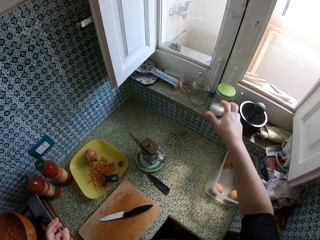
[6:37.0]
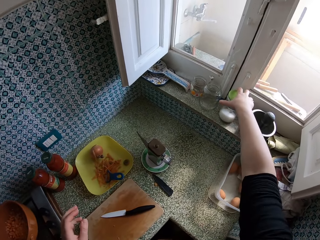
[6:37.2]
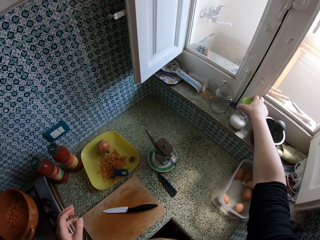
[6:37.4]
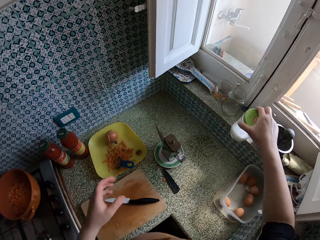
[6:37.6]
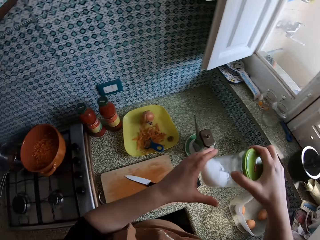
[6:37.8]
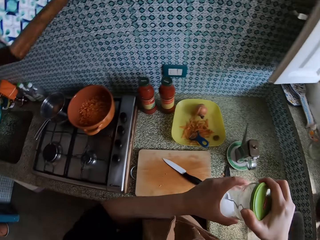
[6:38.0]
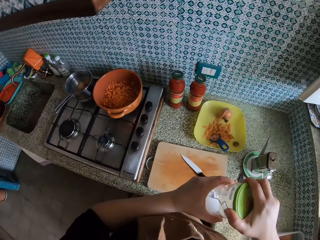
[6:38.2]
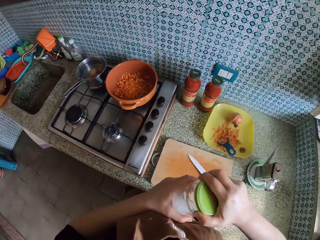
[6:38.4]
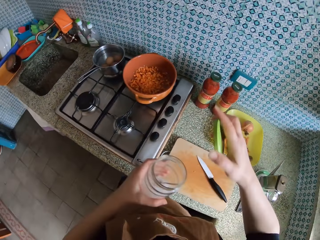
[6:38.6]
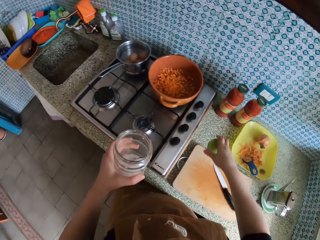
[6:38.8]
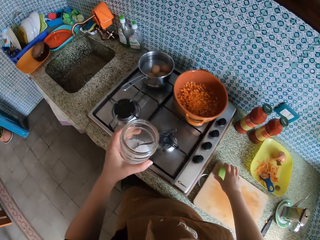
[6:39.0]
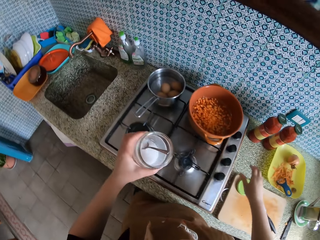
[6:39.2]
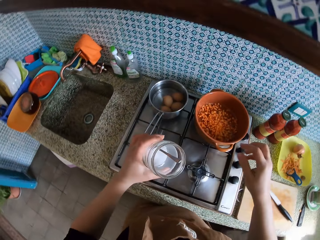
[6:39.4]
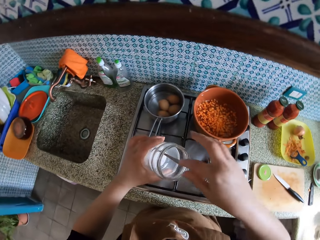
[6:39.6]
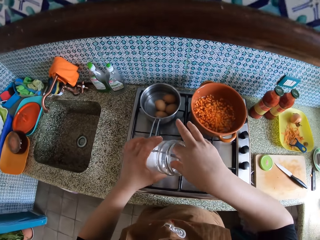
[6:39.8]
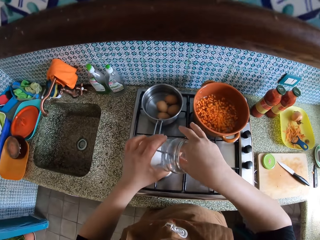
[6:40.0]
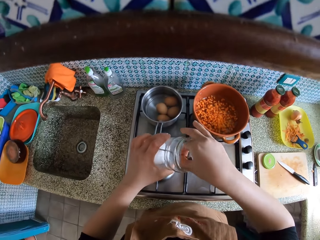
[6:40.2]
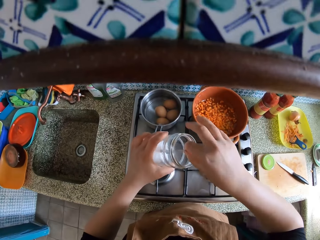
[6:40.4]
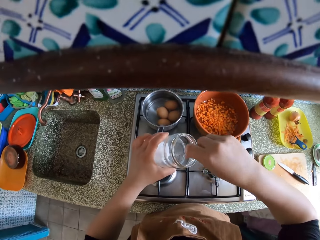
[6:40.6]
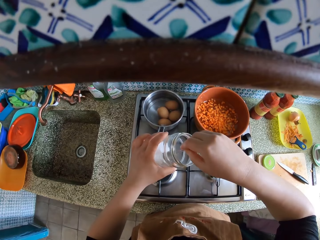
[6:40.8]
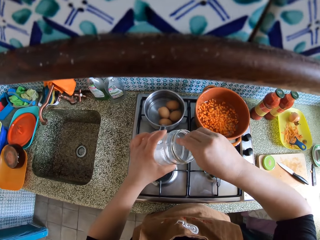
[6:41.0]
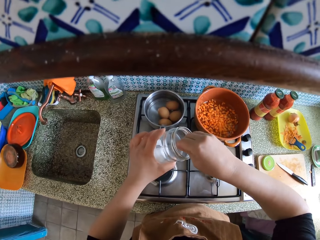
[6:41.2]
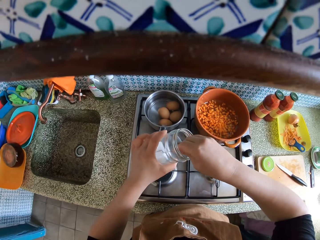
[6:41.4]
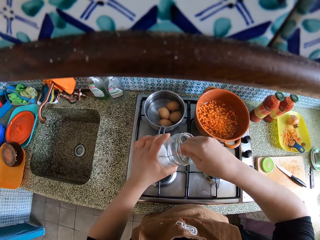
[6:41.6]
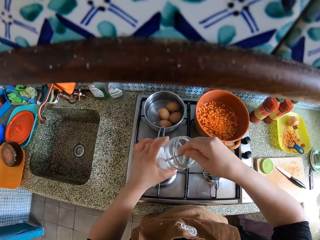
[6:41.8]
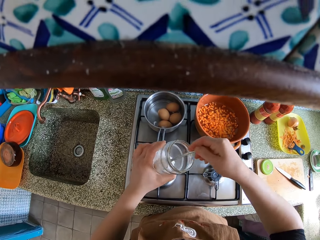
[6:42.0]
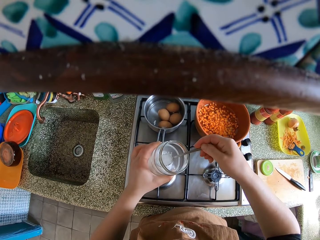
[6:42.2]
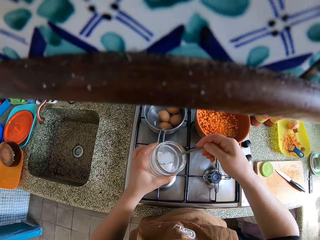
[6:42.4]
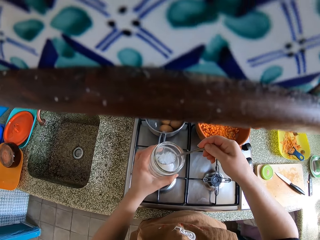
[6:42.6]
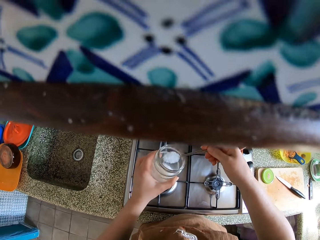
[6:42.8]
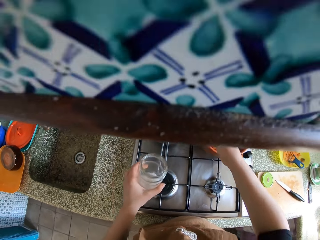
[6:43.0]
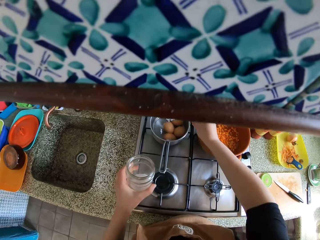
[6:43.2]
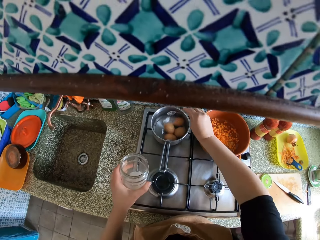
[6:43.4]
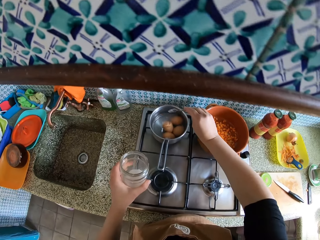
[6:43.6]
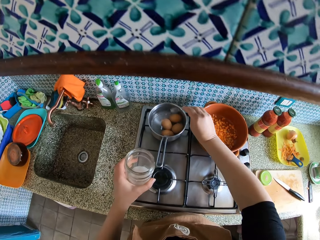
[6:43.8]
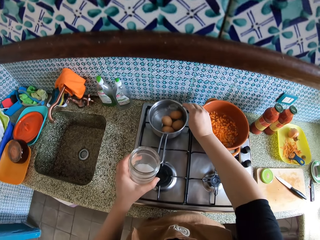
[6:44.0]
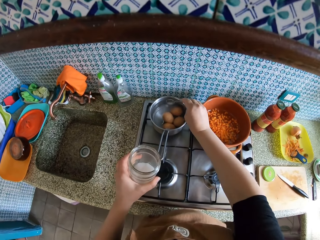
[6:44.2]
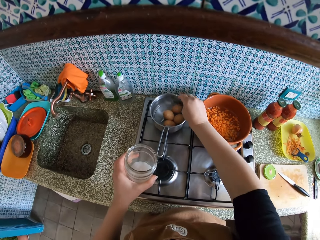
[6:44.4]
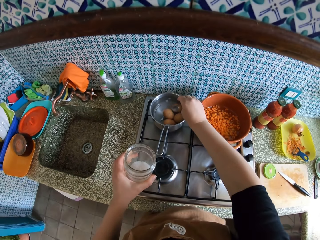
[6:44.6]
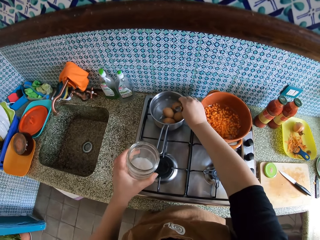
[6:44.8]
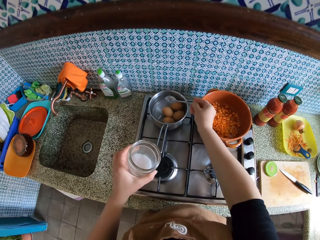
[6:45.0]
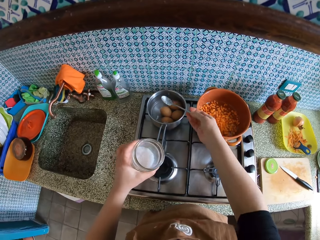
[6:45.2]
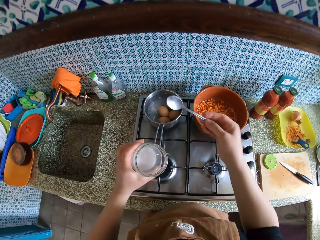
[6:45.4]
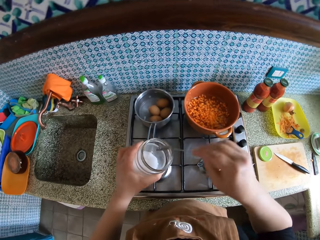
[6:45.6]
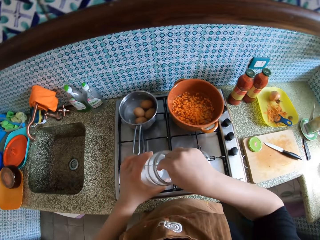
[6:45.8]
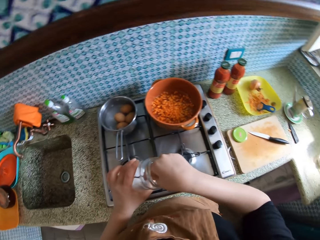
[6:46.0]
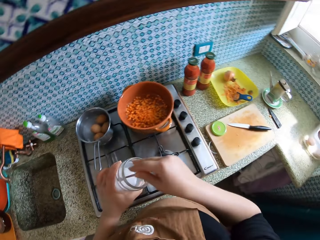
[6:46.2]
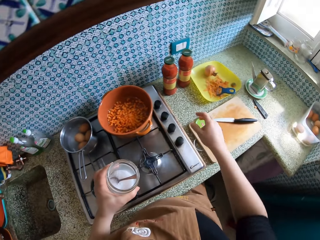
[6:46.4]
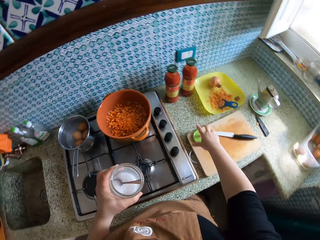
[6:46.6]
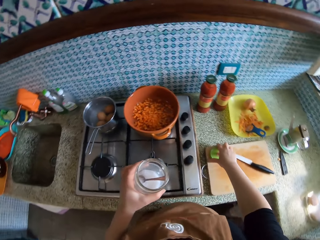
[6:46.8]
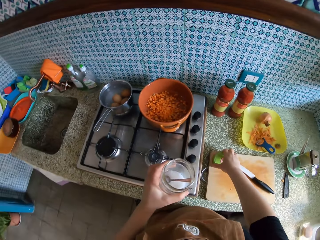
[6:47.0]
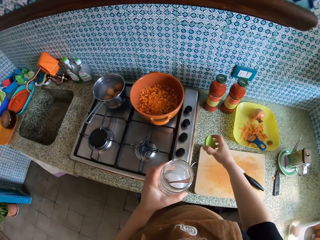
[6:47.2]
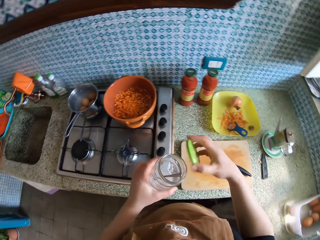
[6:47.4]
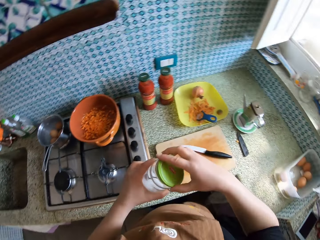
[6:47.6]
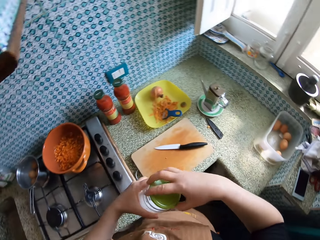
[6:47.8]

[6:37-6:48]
The camera wearer walks around. She lifts the right hand. She takes a salt jar or tin beside the window with her right hand. She holds the tin with both hands. She opens the salt jar. She drops the salt jar cover on the cutting board. She makes a step. She takes the spoon in the jar with her right hand. She takes a spoon of salt from the jar. She drops the salt in the saucepan. She shakes the spoon. She puts the spoon in the jar with her right hand. She takes the salt jar cover on the cutting board with her right hand.

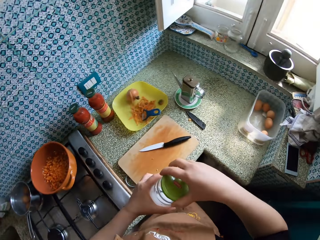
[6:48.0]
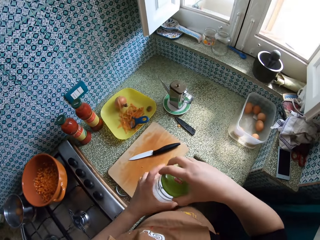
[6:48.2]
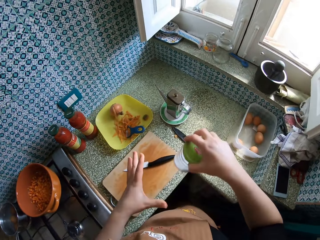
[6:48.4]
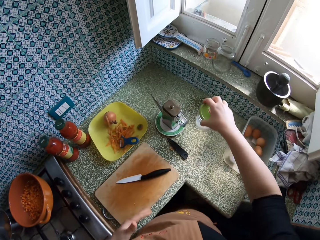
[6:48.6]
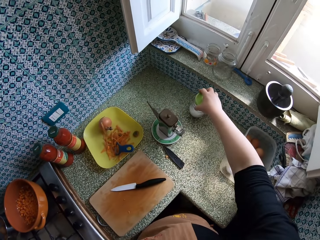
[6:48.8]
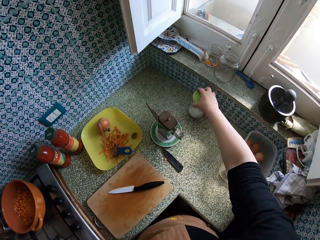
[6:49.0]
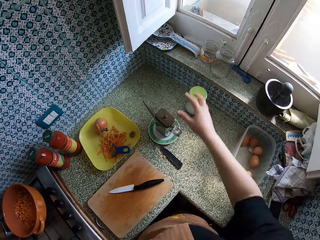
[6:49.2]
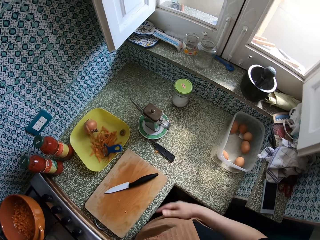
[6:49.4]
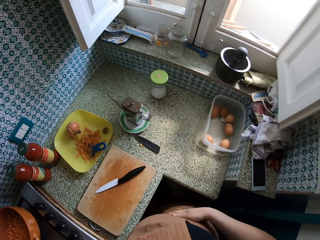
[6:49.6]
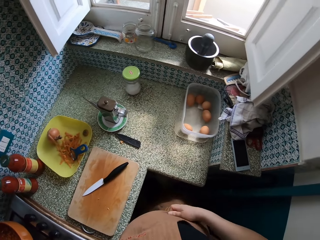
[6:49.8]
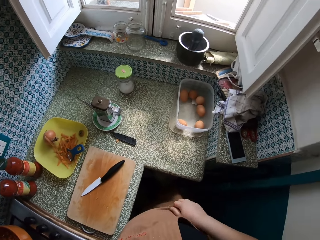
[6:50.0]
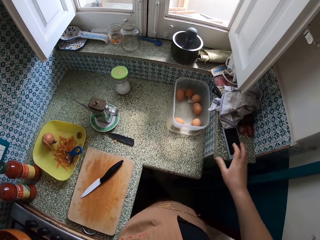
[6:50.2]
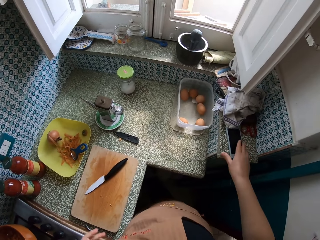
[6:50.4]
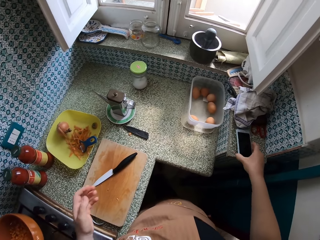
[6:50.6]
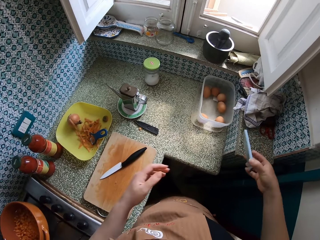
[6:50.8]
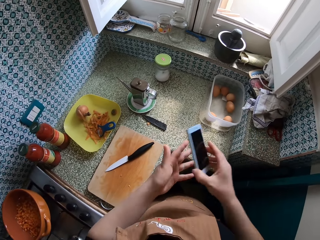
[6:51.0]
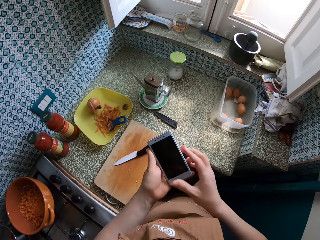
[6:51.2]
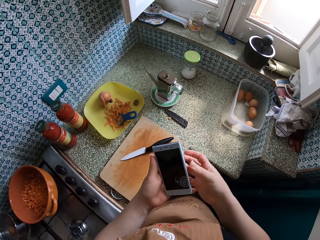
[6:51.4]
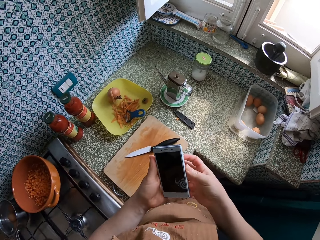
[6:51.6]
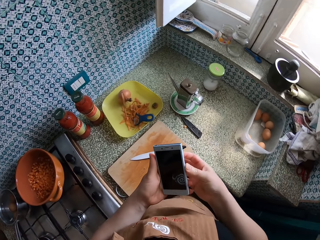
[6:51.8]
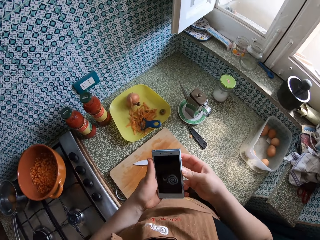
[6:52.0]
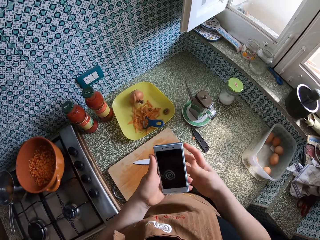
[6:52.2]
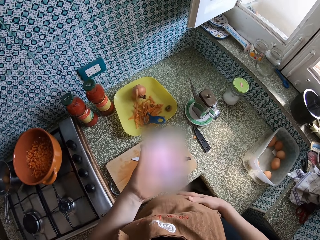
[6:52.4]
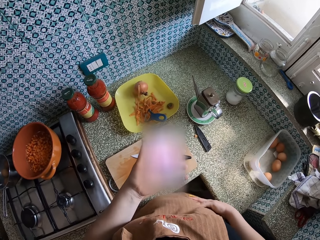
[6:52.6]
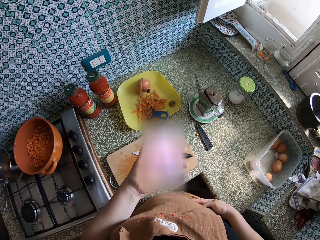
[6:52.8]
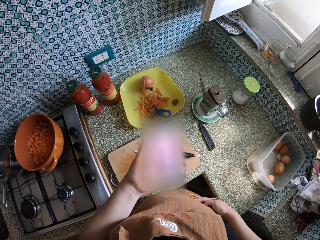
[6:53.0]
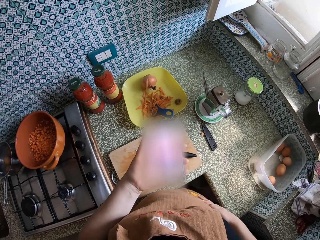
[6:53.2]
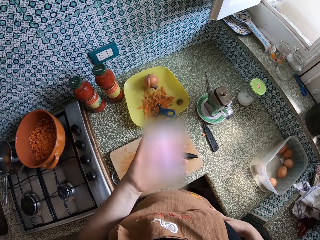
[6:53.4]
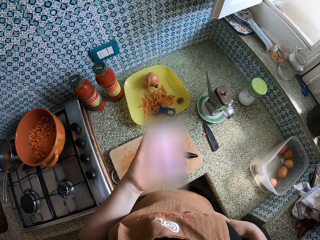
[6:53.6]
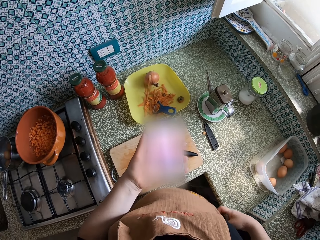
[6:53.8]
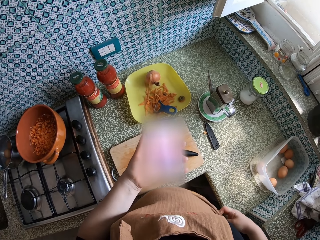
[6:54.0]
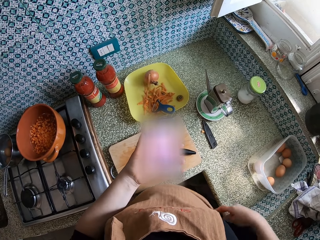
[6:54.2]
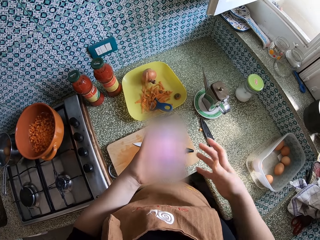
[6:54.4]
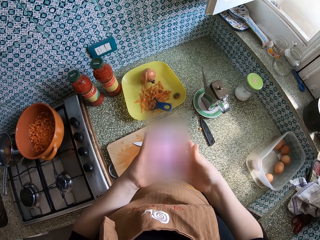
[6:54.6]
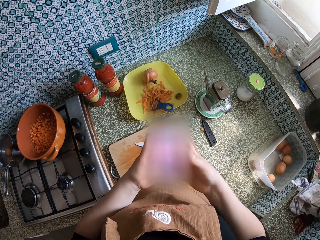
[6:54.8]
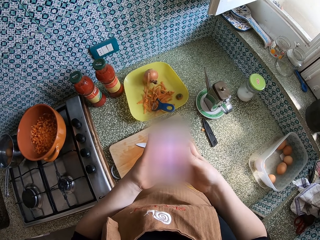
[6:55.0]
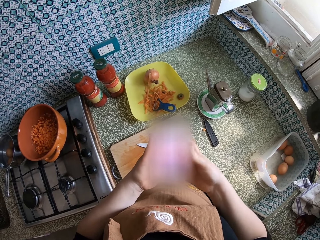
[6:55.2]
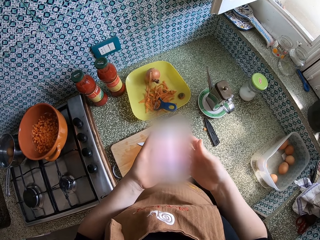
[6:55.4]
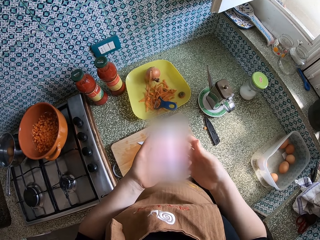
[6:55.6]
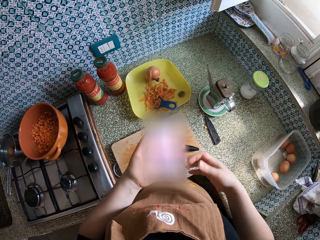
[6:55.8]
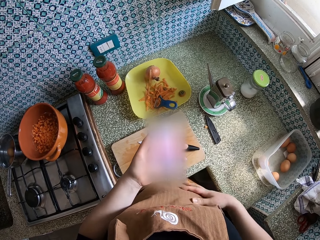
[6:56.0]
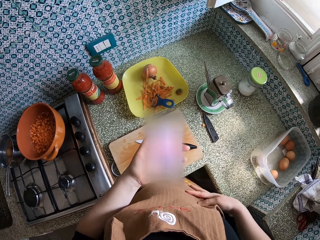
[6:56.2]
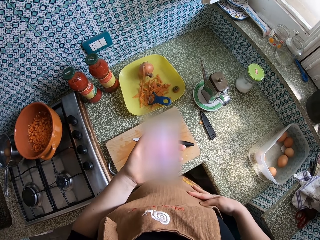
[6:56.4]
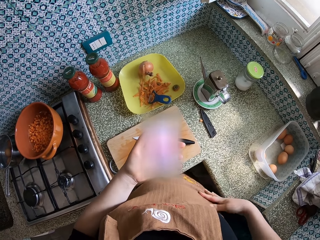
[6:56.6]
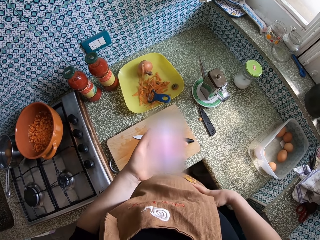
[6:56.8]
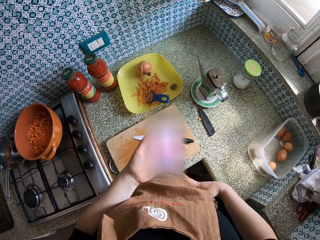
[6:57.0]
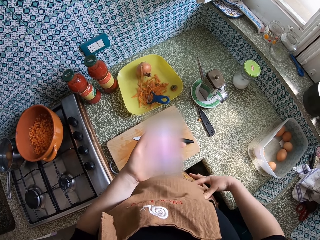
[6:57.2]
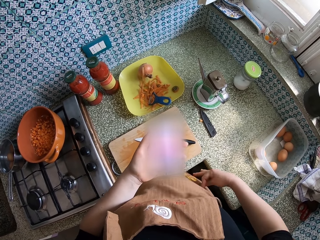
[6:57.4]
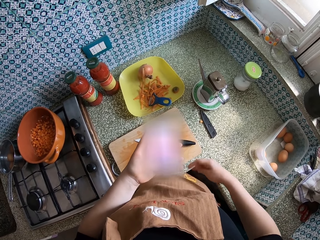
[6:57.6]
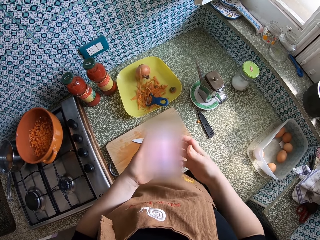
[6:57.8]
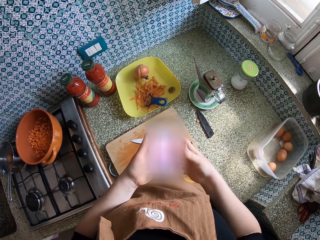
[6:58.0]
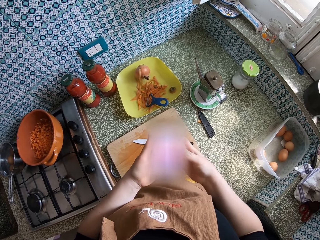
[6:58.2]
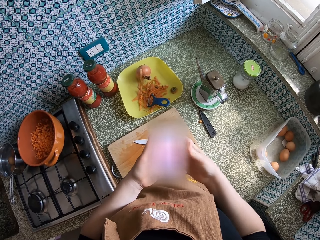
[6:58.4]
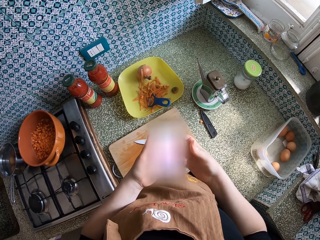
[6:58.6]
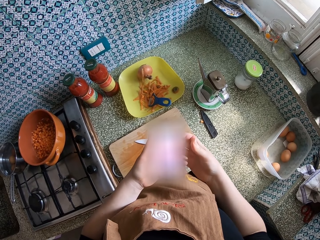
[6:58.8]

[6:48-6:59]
The camera wearer covers the salt jar. She drops the salt jar on the countertop. She wipes the hand on the apron. She takes a phone on the countertop. She opens the phone. She operates the phone. She wipes the hand on the apron. She operates the phone. She wipes her right hand on her apron. She operates the phone.
